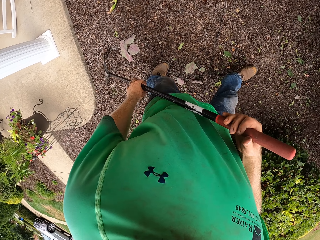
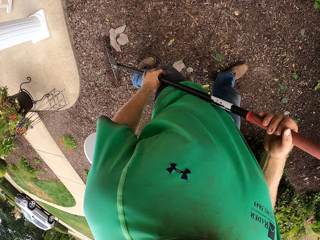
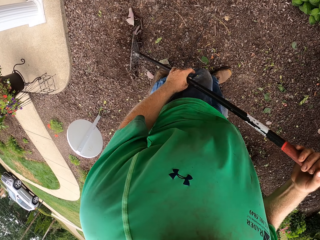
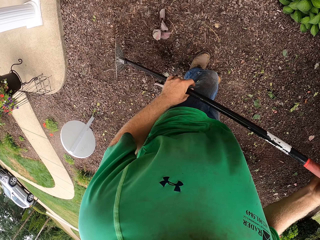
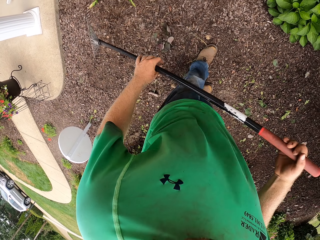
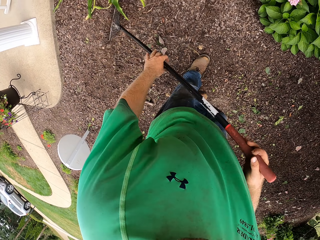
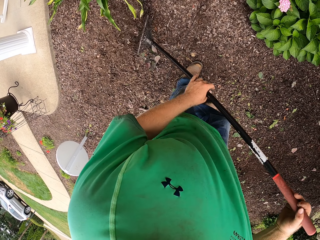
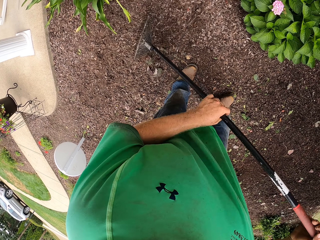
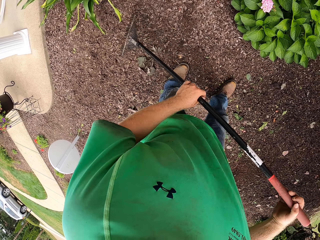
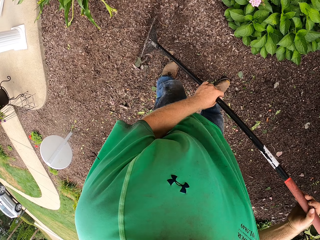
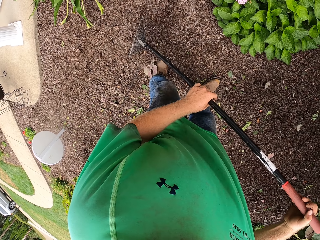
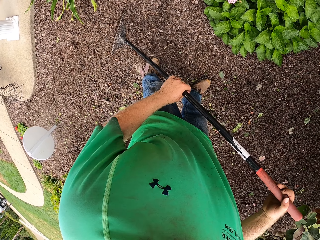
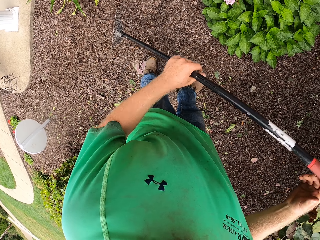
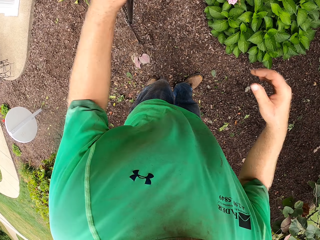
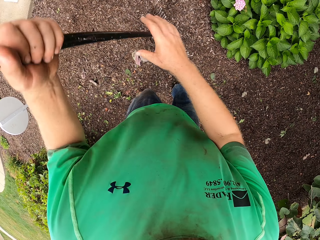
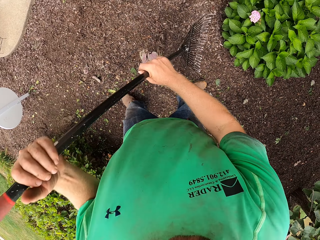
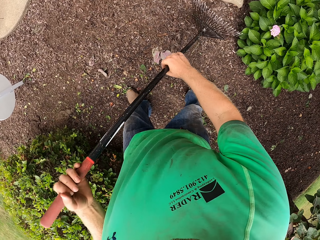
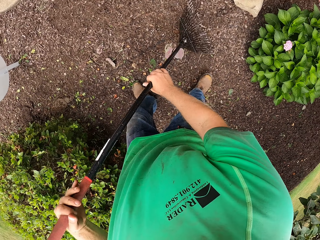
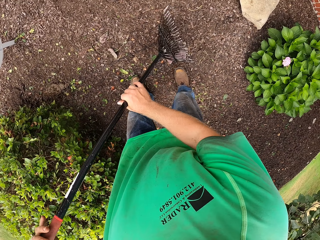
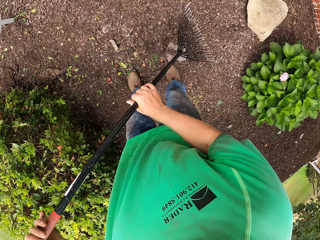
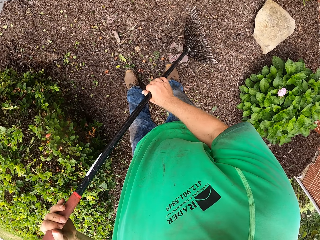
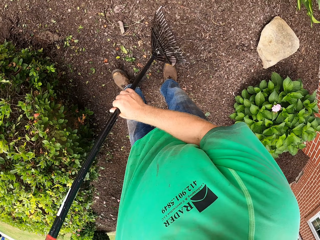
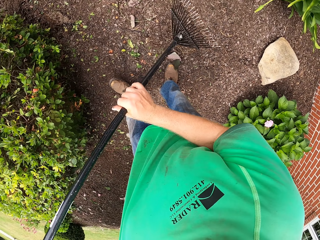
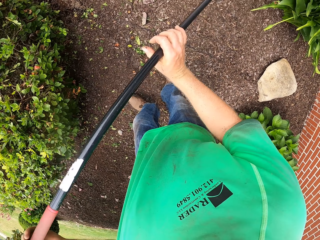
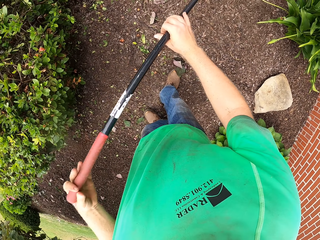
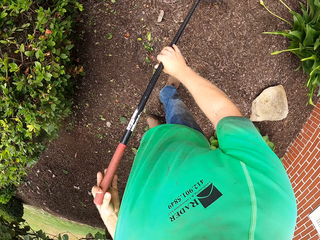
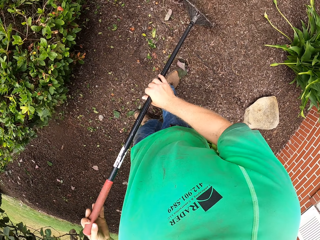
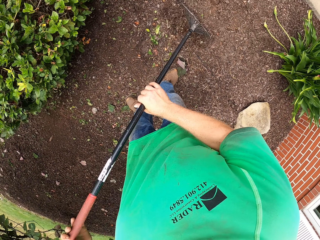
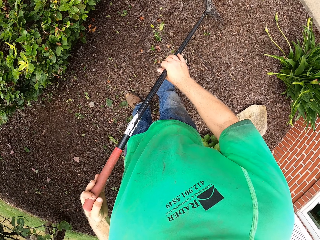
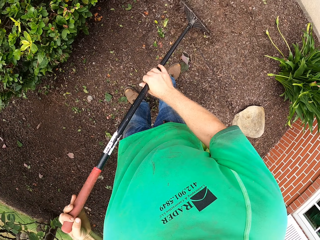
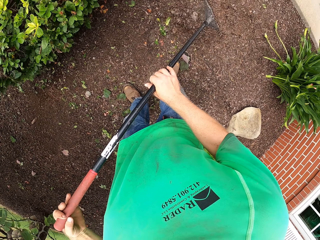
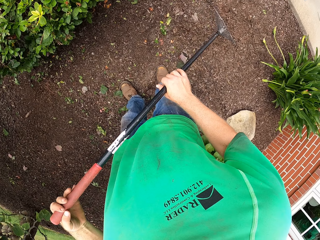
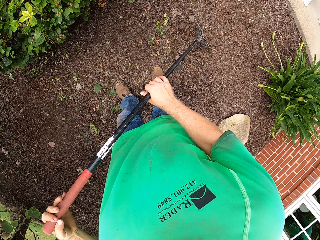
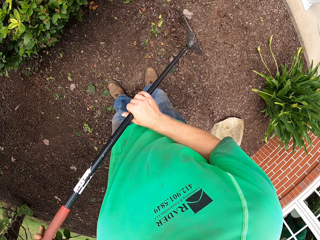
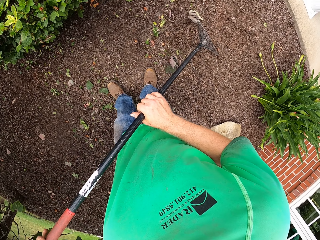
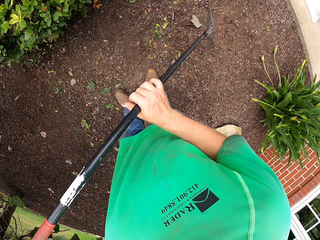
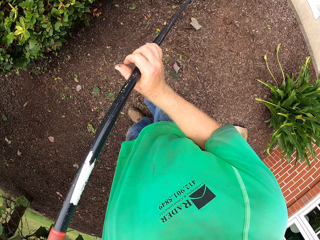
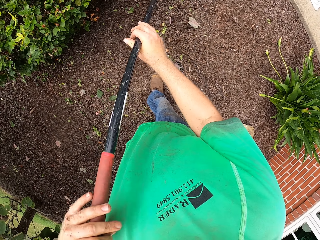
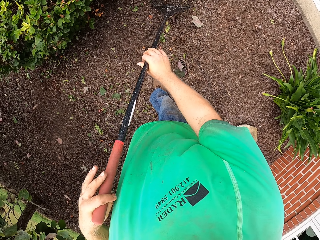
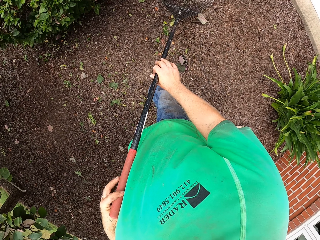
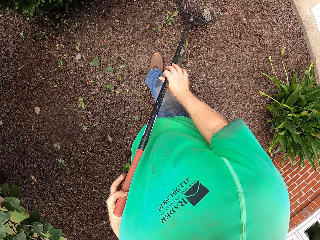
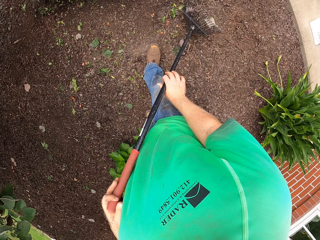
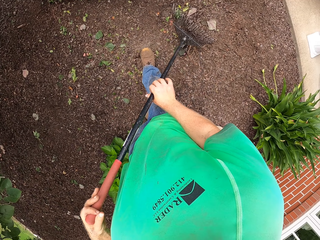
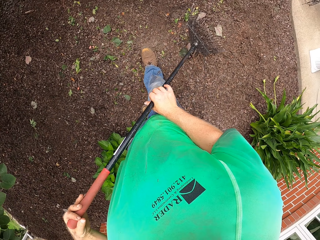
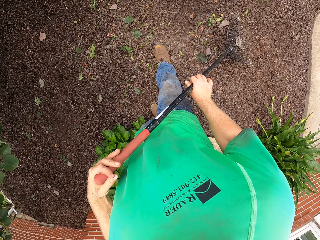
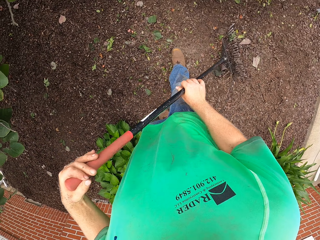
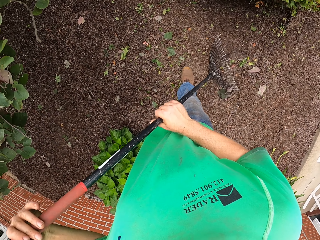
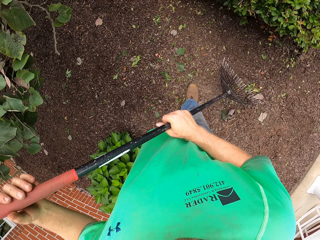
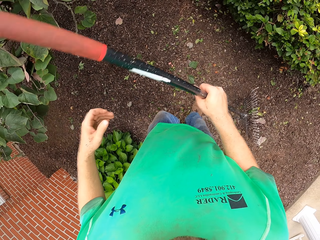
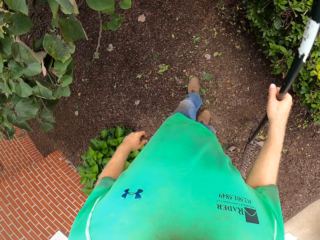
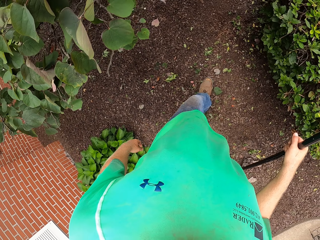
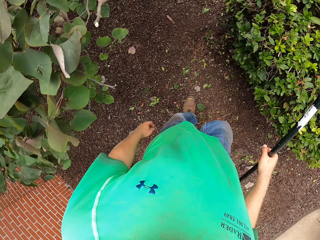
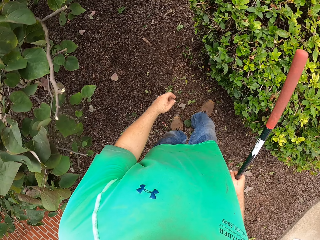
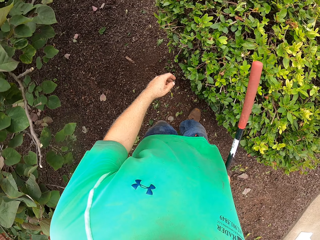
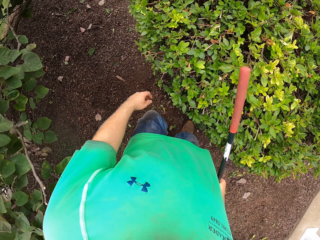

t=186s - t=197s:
The camera wearer covers the cable with leaves. He removes the rake in his right hand from his left hand.

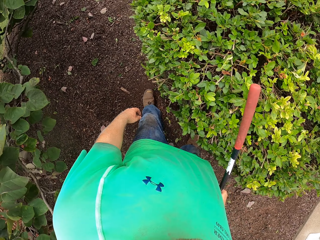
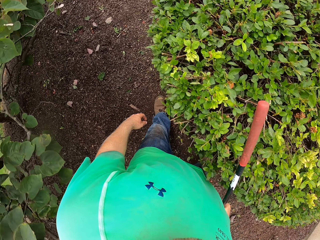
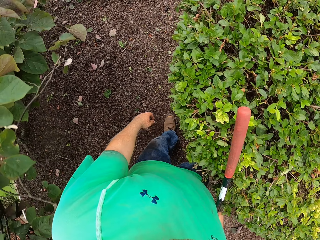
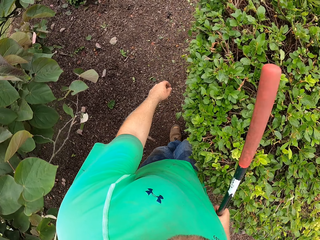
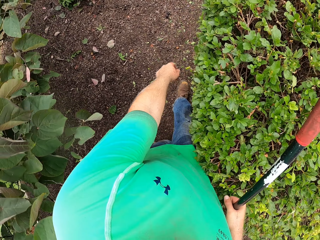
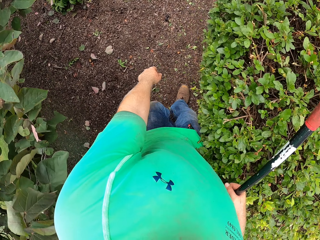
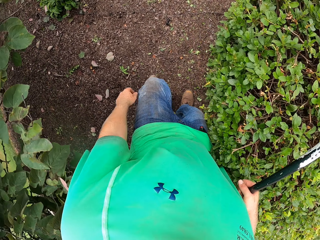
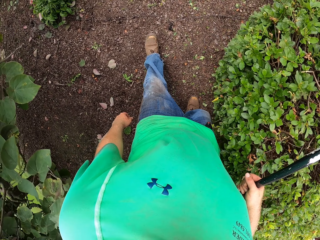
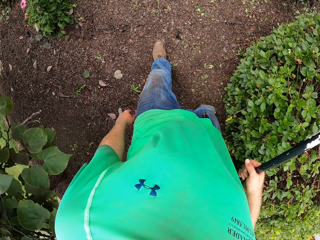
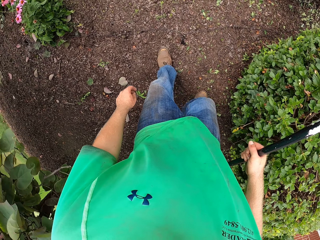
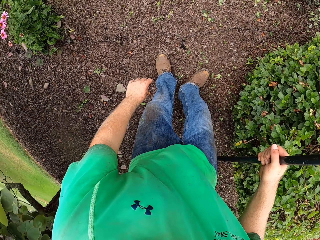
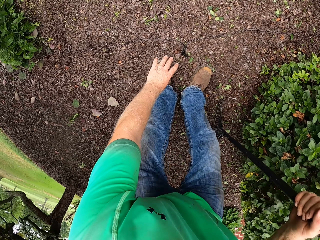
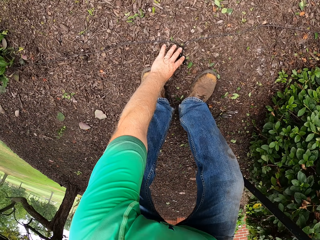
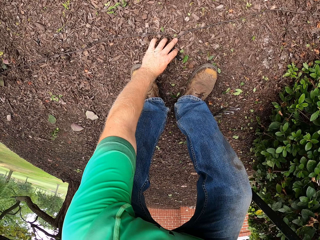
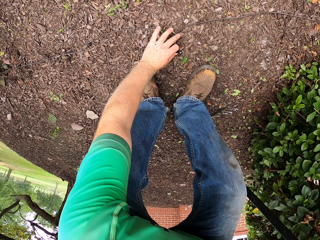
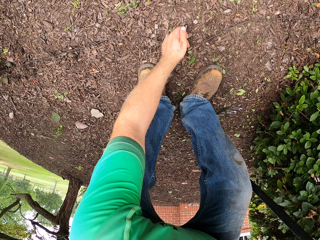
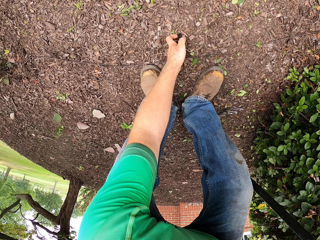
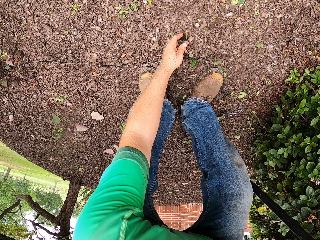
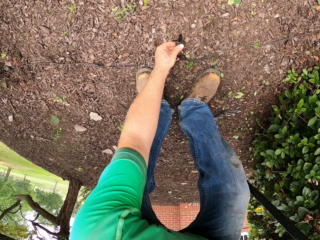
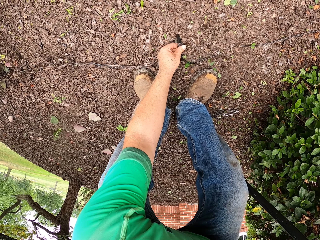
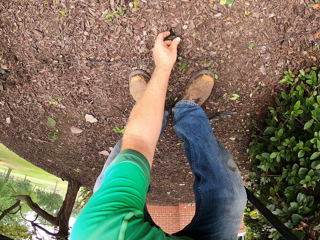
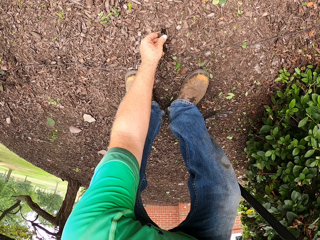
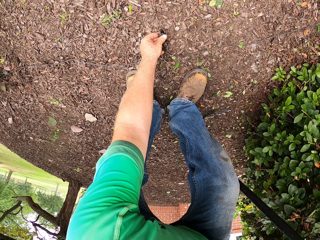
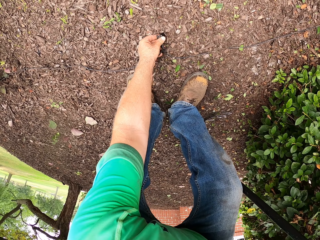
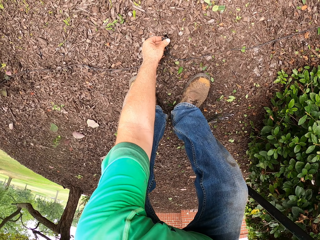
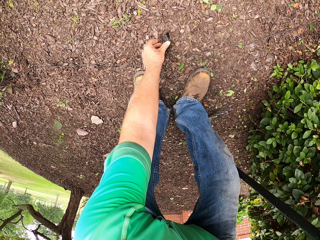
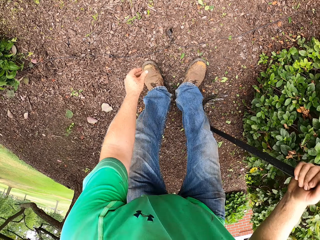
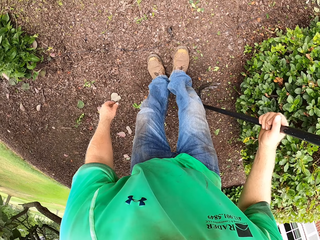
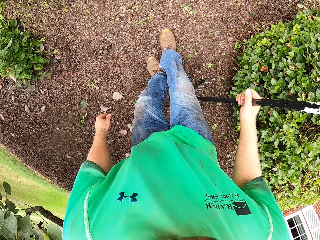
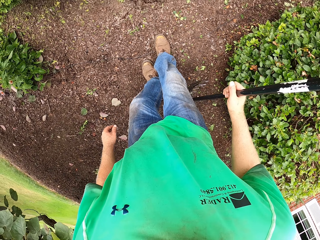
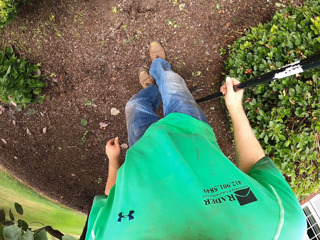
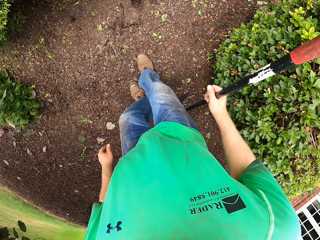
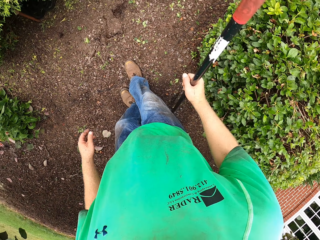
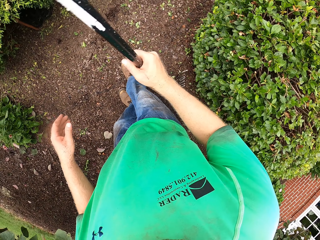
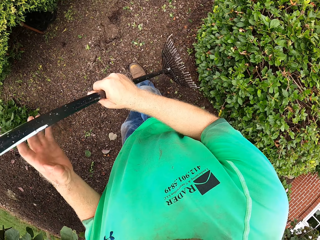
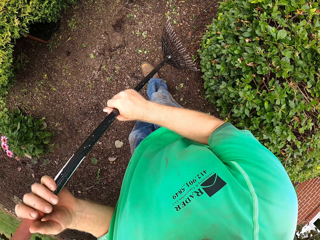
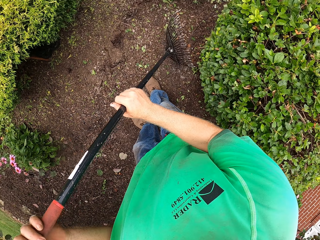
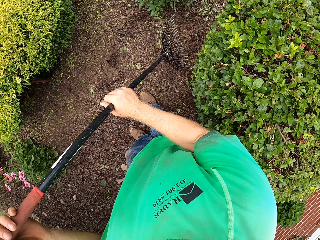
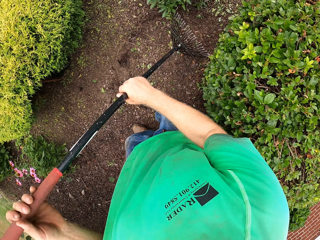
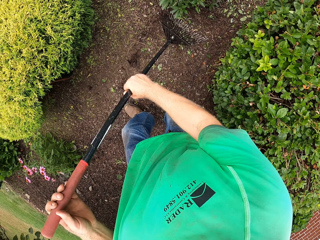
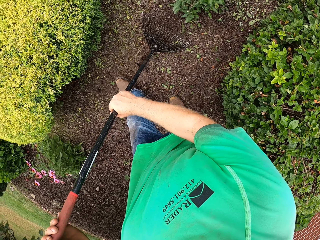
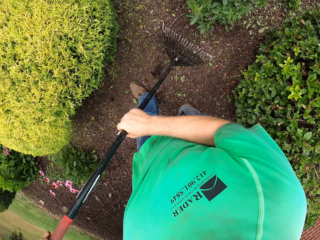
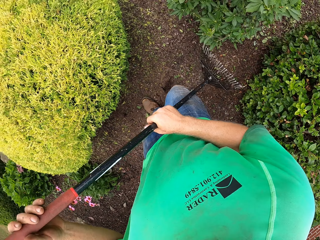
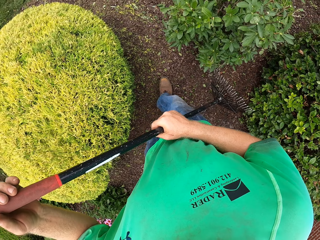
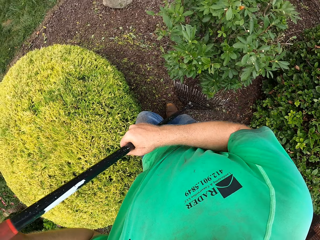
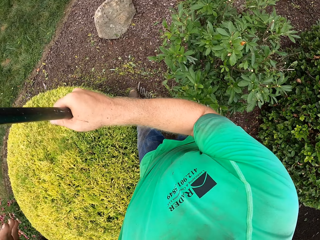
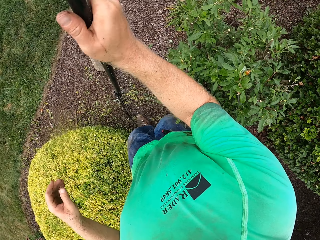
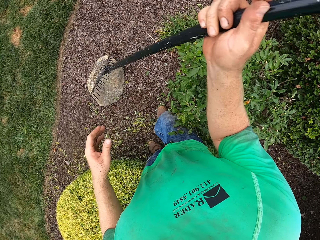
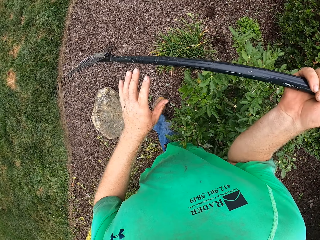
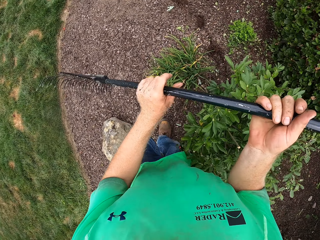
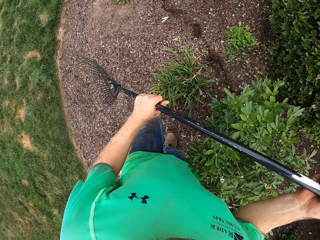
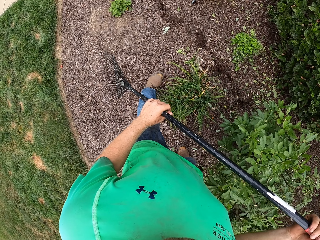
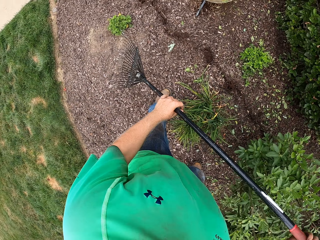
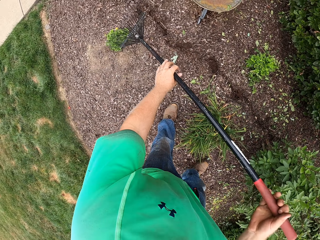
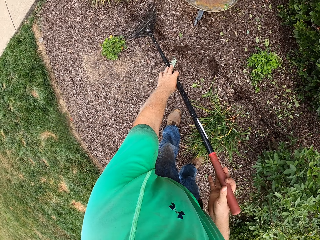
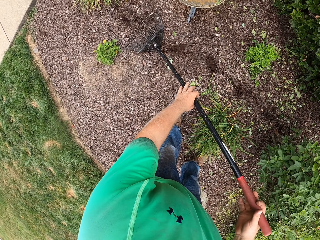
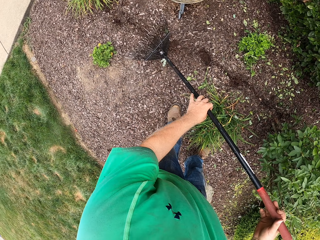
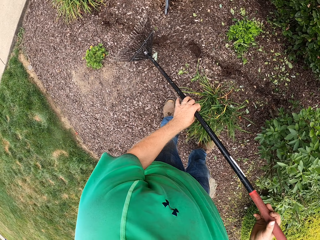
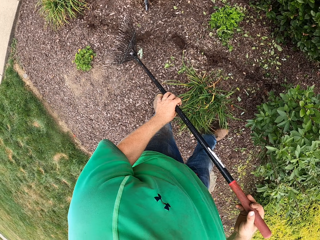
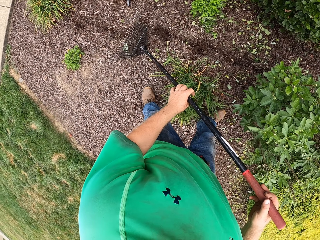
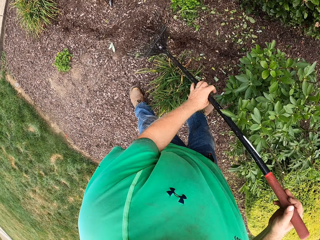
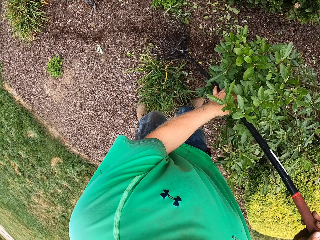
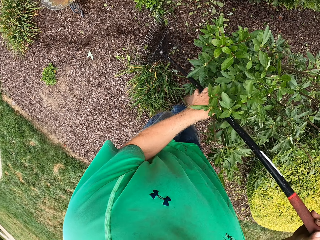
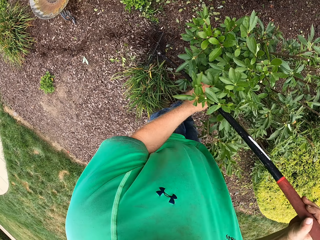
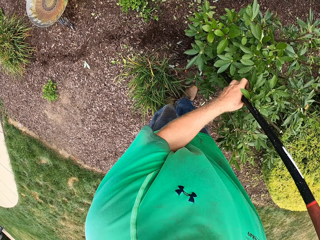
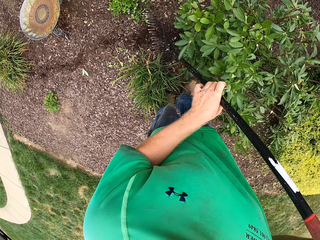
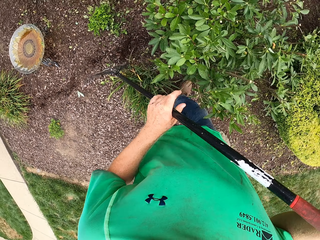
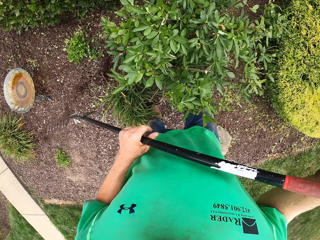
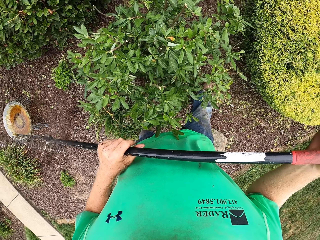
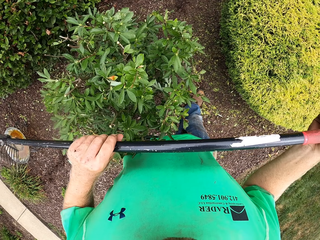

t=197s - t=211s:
The camera wearer walks around the garden. He puts a wire into the ground with his left hand. He adjusts the cable on the ground. He stomps his right foot on the ground. He steps on the cable. He holds the rake with both hands and rakes leaves on the ground with the rake in both hands. He walks around the garden. He covers the cable with leaves.
